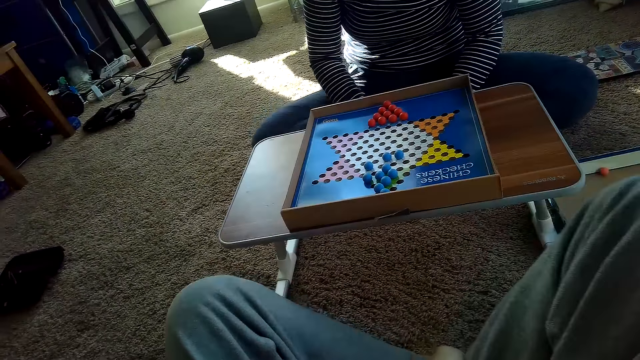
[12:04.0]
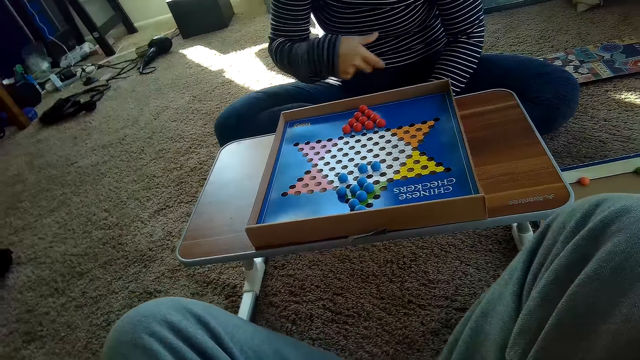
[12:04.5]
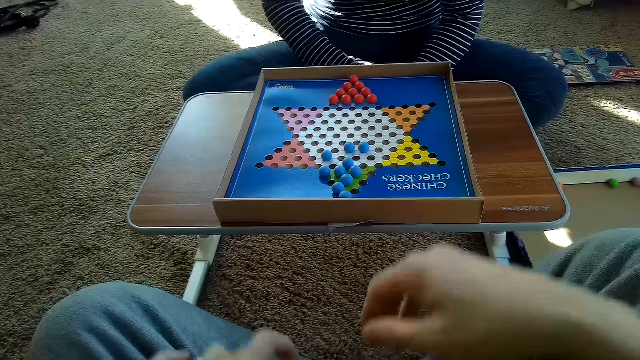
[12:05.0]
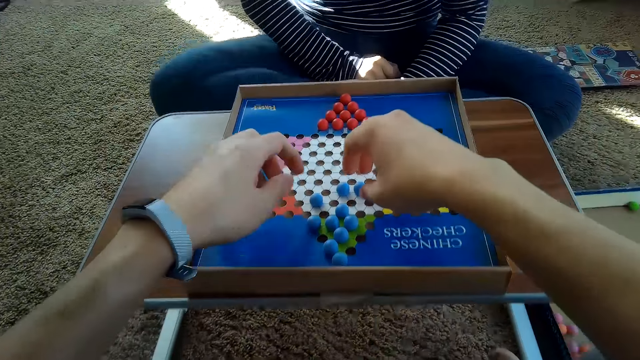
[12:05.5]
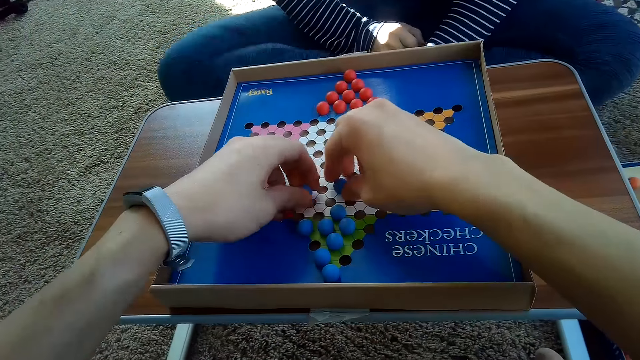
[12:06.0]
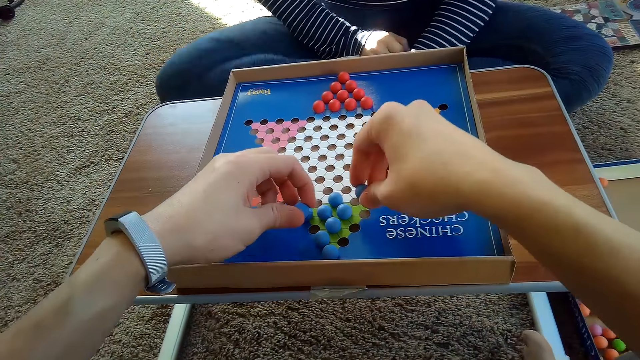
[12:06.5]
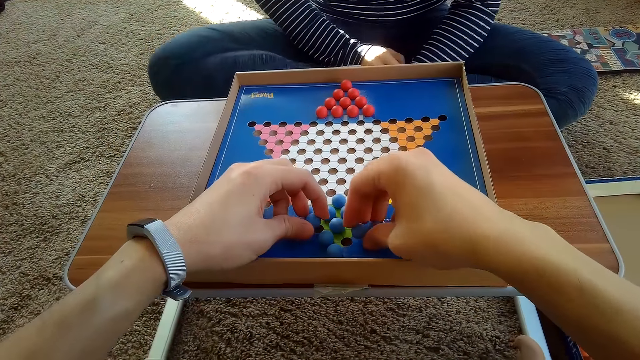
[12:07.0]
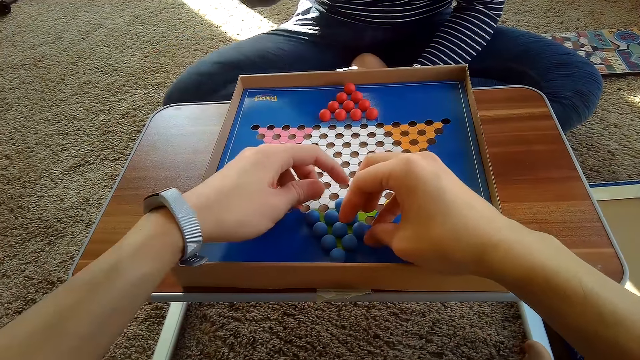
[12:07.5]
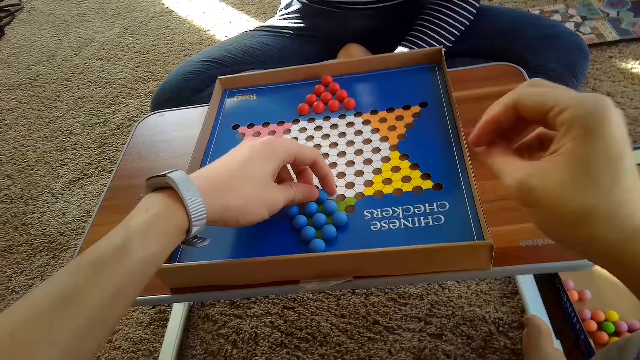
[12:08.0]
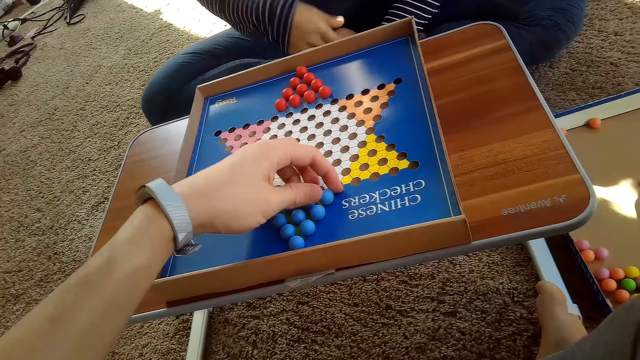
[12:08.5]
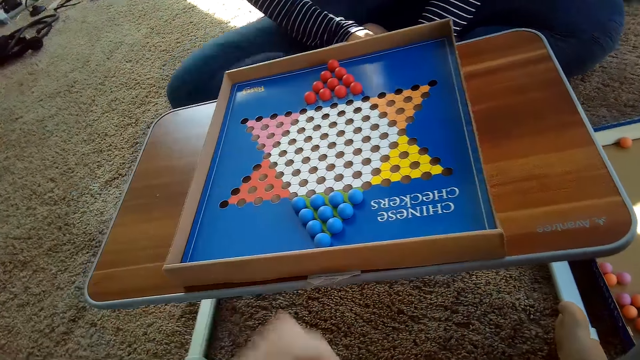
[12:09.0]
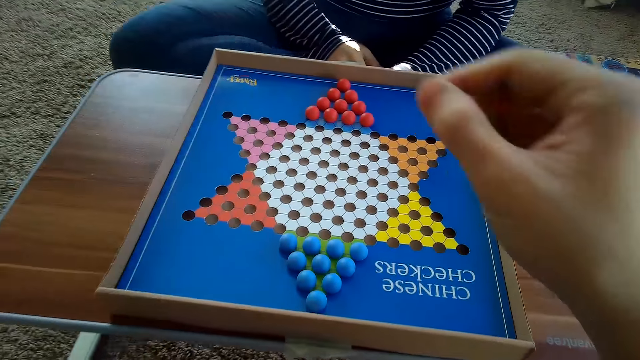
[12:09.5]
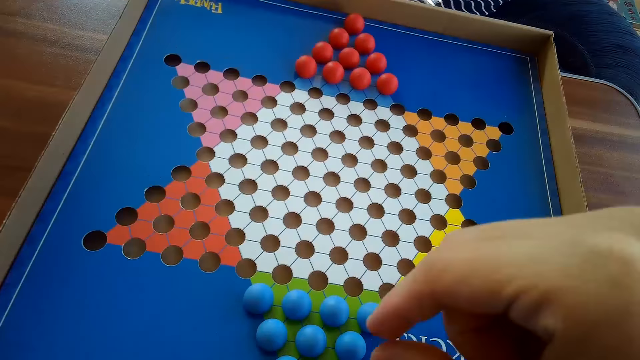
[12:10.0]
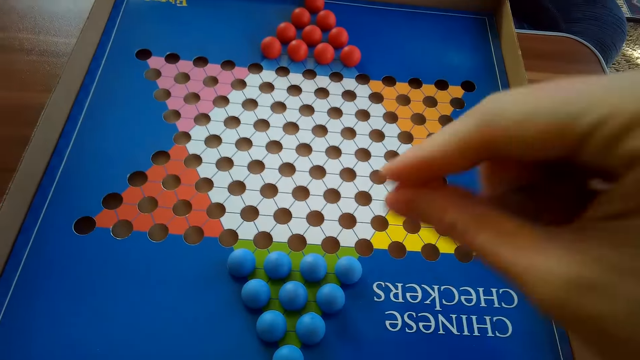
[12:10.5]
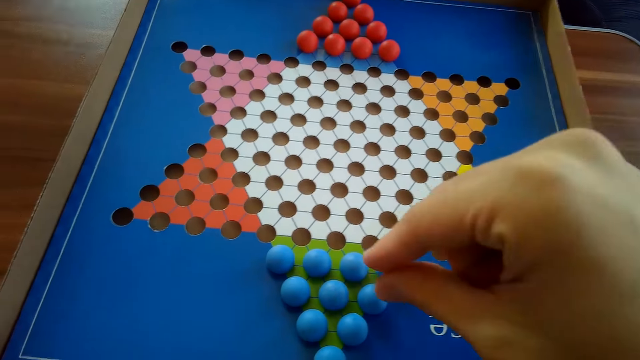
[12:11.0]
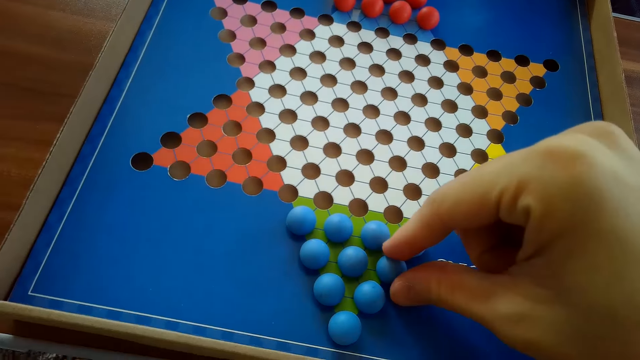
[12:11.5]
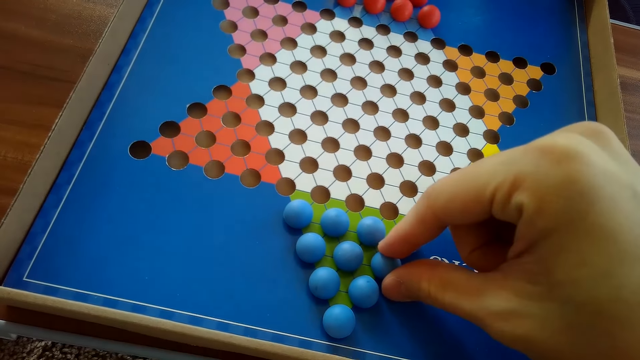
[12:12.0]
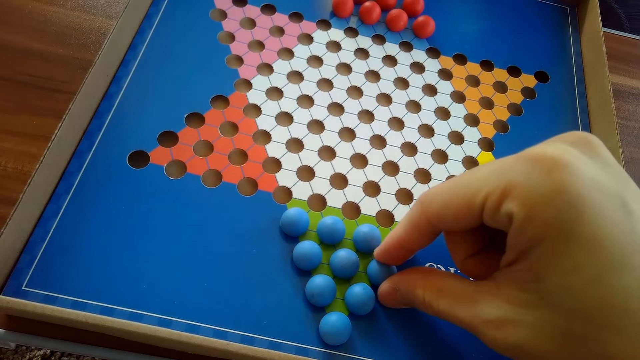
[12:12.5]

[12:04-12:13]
The camera wearer moves his body. He picks blue Chinese checker balls on the Chinese checkers board with both hands. He drops the blue Chinese checker balls on the Chinese checkers board with both hands. A woman shakes her legs. The camera wearer picks another blue Chinese checkers ball on the Chinese checkers board with his right hand. He drops the blue Chinese checkers ball on the Chinese checkers board with his right hand. He touches another blue Chinese checkers ball on the Chinese checkers board with his right hand.

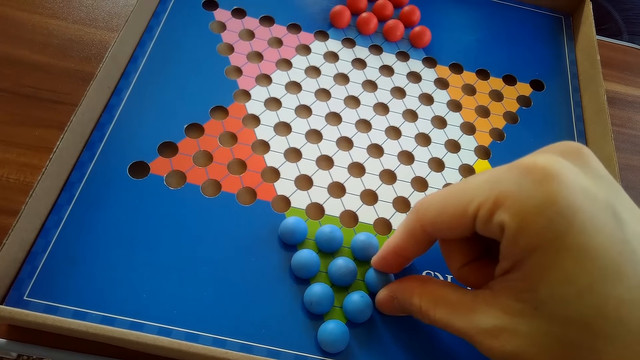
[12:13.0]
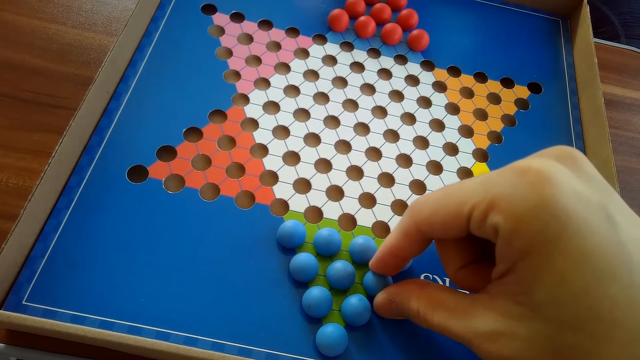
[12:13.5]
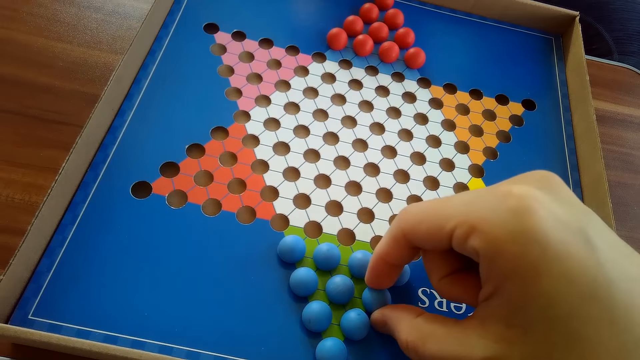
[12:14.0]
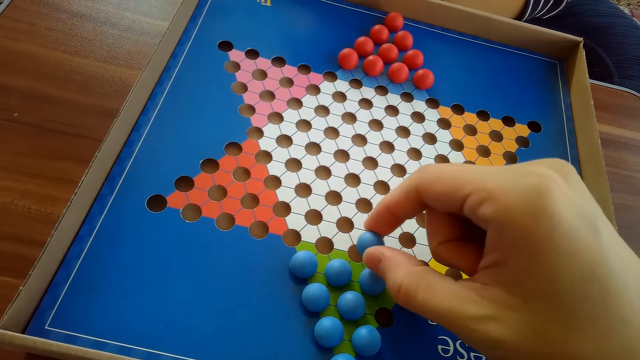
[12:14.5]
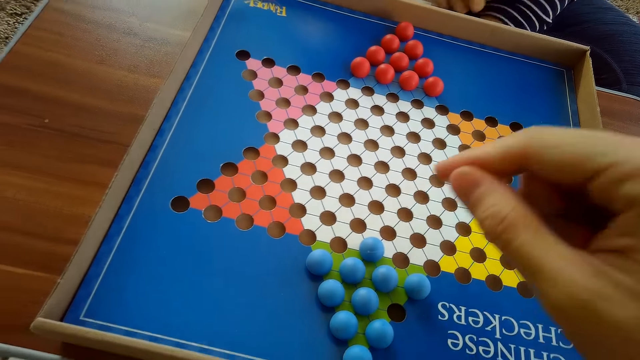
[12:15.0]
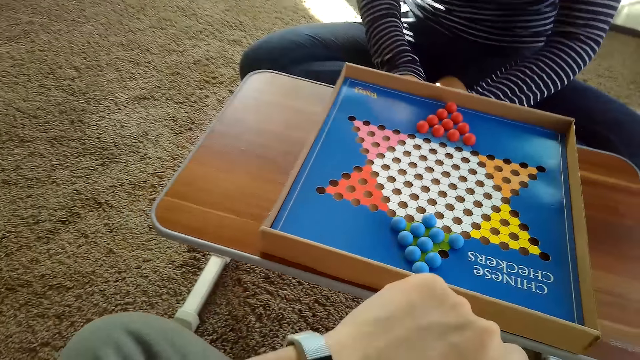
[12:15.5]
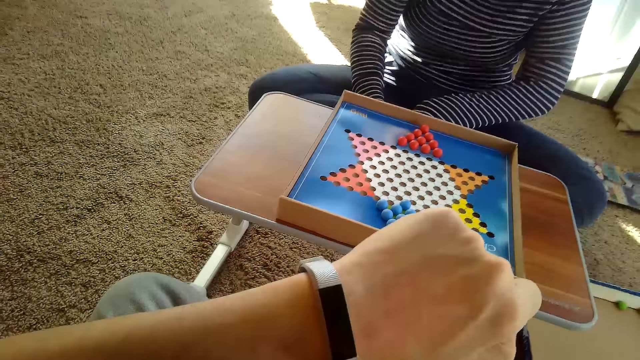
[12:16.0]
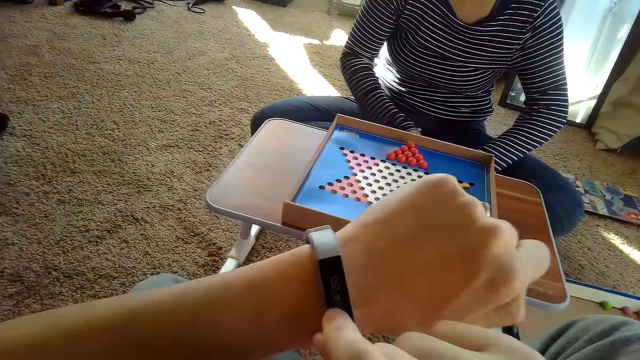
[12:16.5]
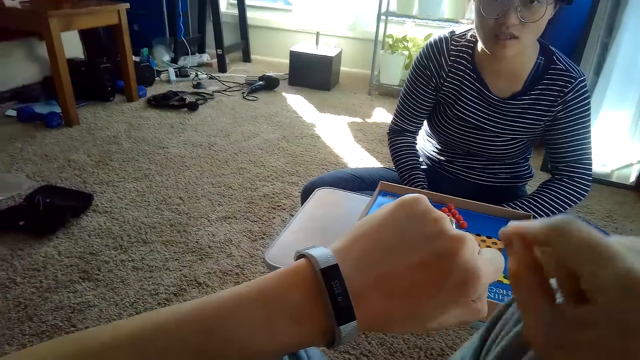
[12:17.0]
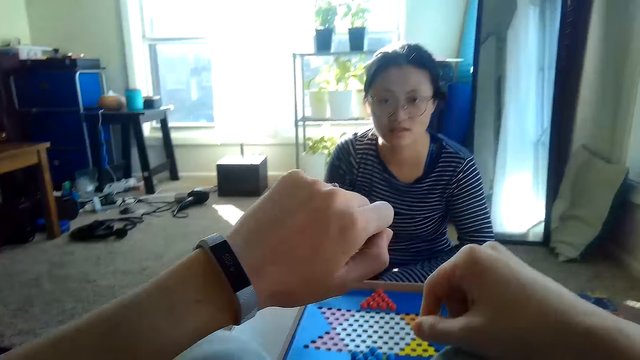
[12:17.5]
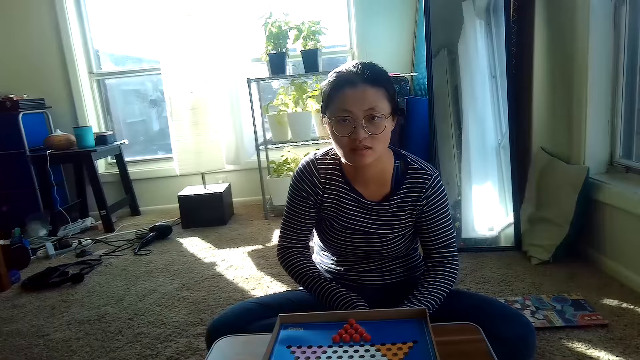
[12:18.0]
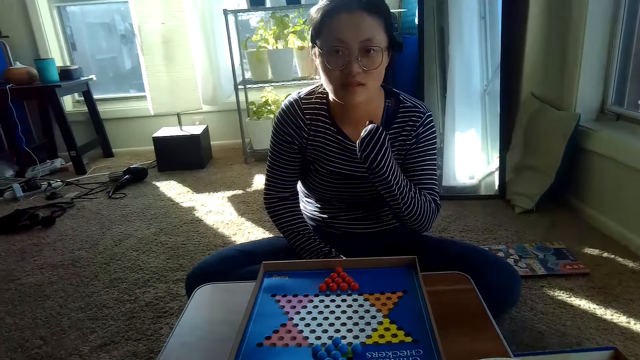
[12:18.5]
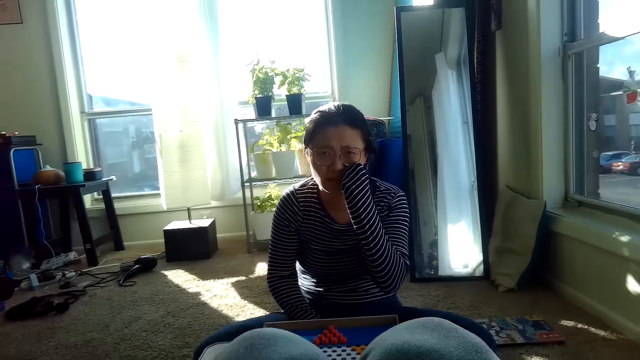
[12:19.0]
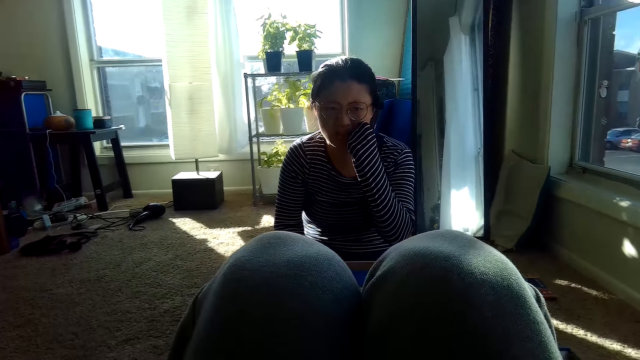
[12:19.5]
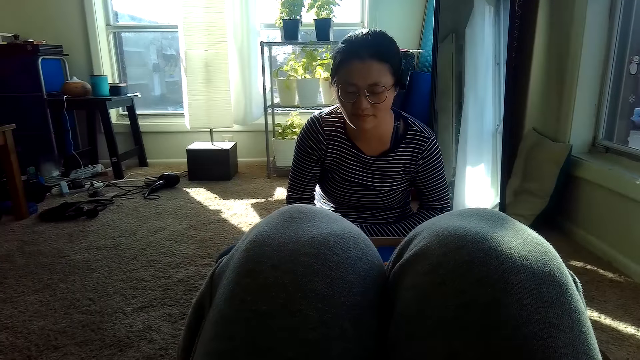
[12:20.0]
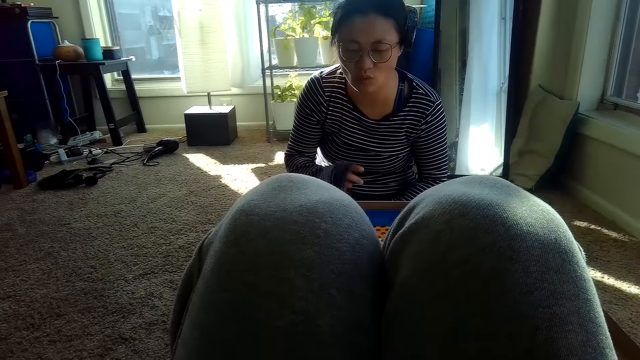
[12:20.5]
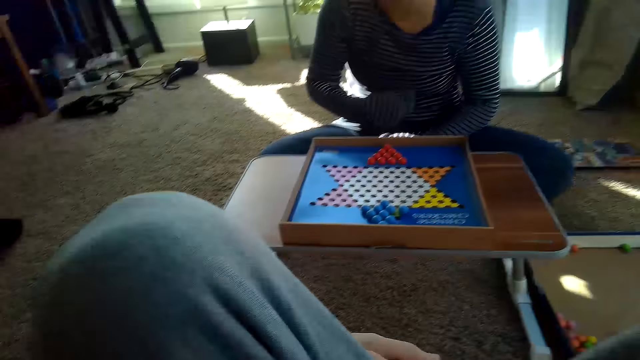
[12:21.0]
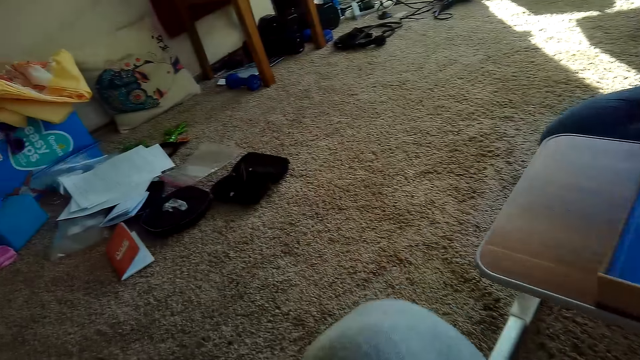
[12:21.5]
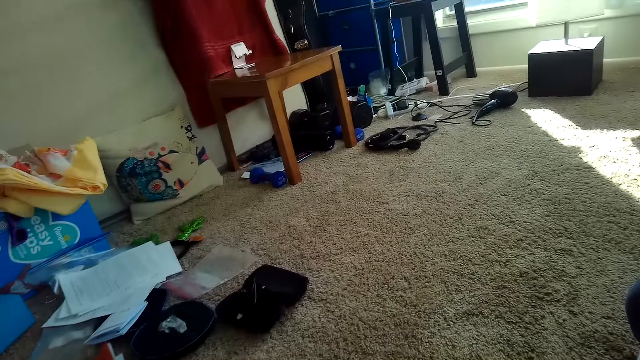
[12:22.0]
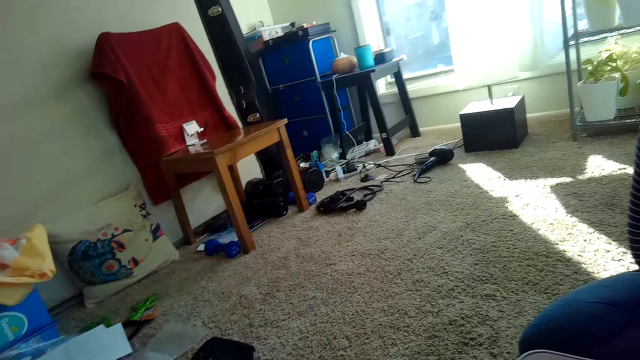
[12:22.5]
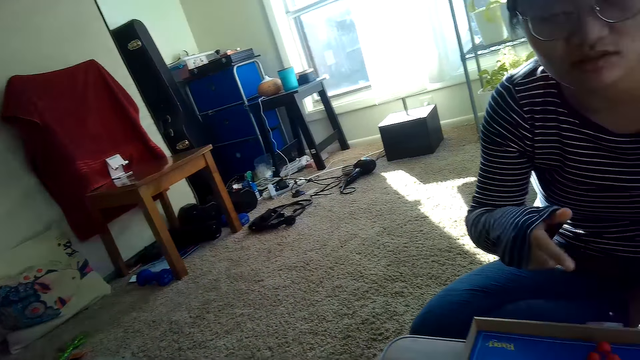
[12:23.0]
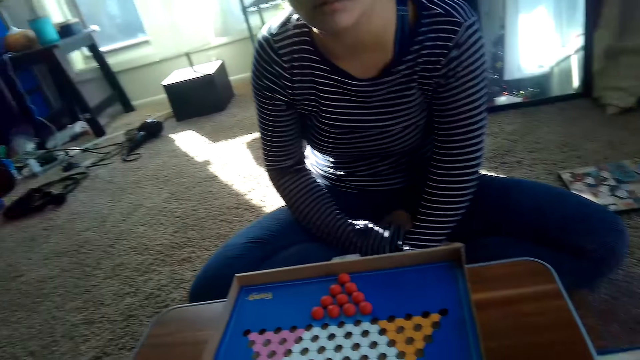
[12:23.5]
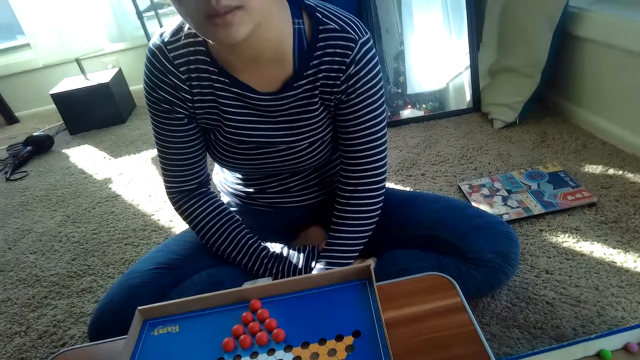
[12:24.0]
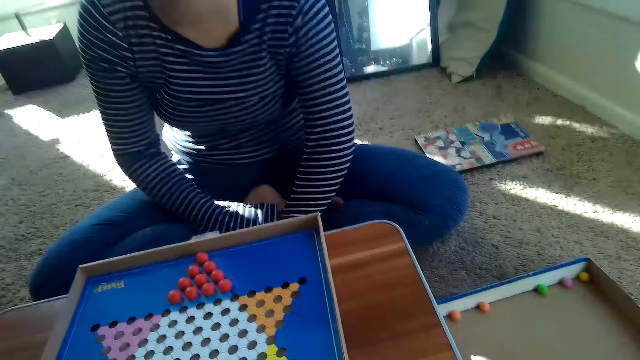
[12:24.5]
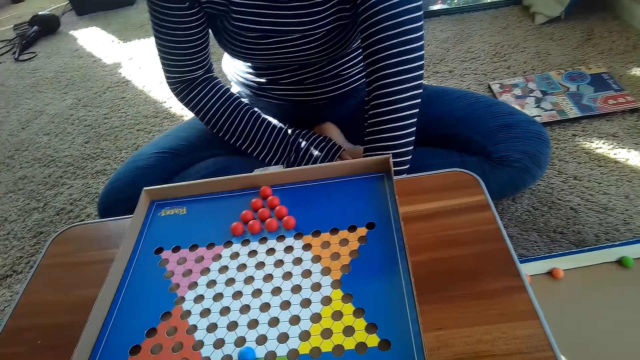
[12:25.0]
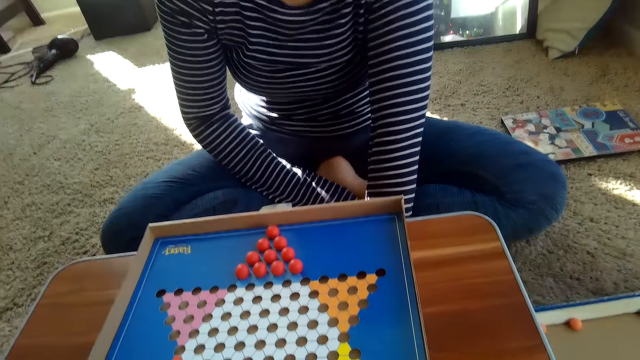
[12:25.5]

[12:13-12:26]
The camera wearer picks the marbles. He moves the blue Chinese checkers ball on the Chinese checkers board with his right hand. He taps a wrist watch on his left wrist with his right hand. He looks at the watch. He interacts with a woman. The woman scratches her eye.
